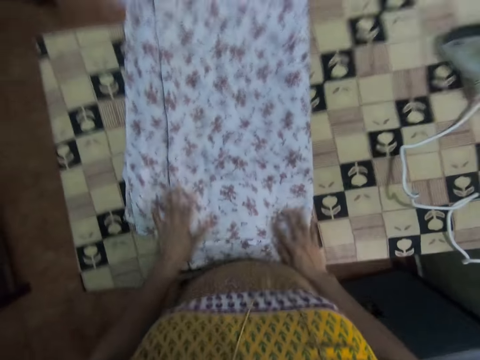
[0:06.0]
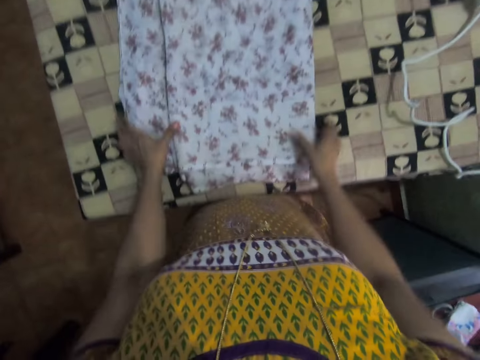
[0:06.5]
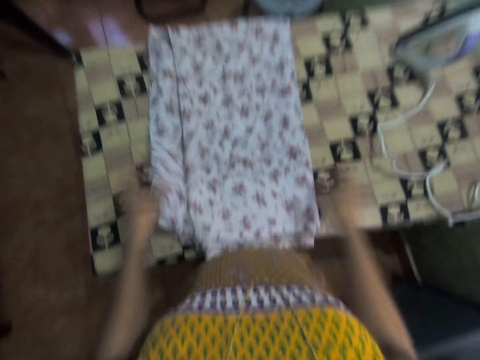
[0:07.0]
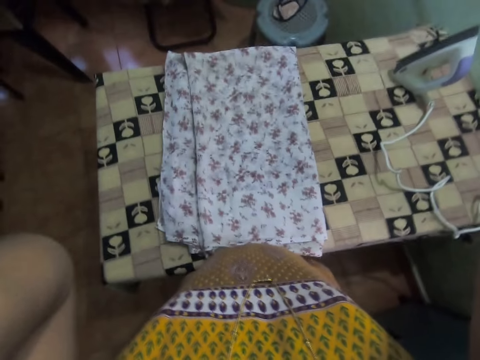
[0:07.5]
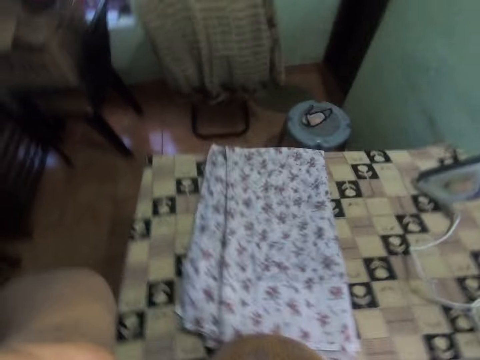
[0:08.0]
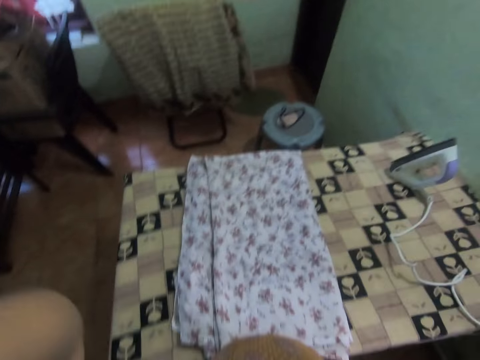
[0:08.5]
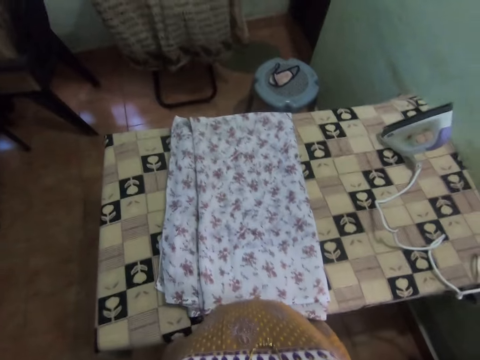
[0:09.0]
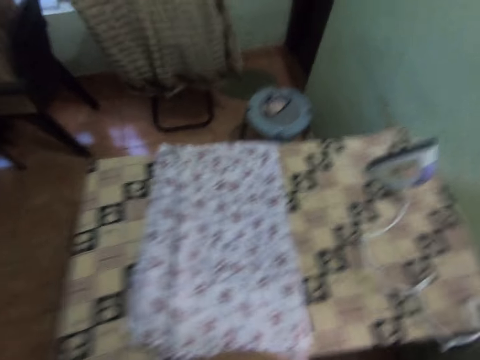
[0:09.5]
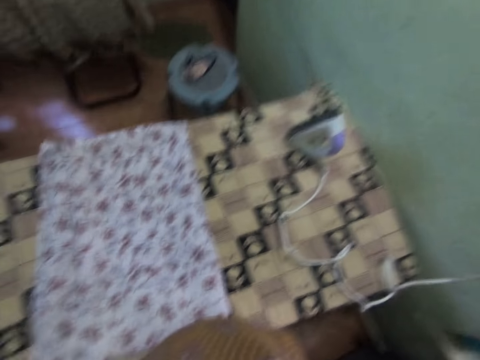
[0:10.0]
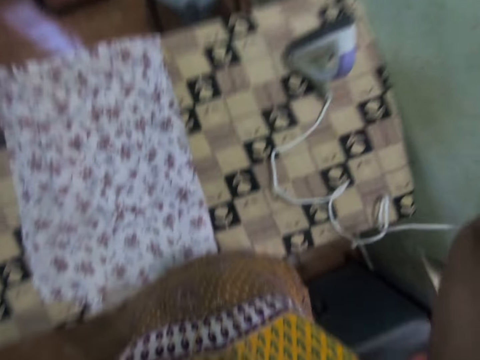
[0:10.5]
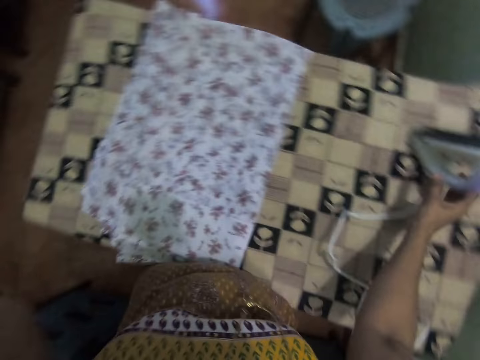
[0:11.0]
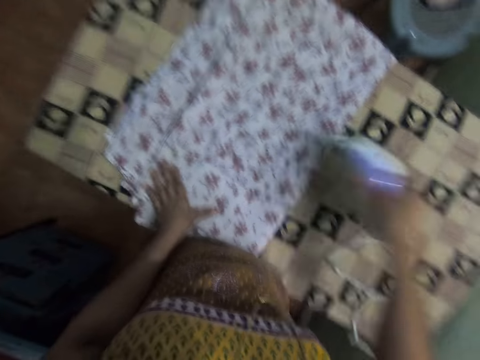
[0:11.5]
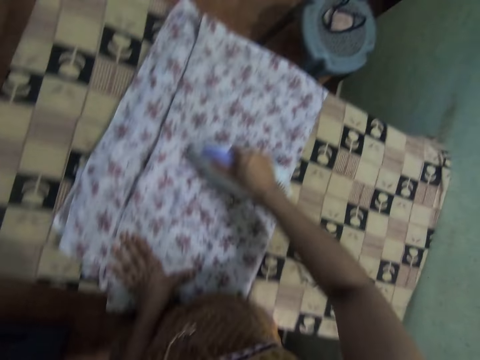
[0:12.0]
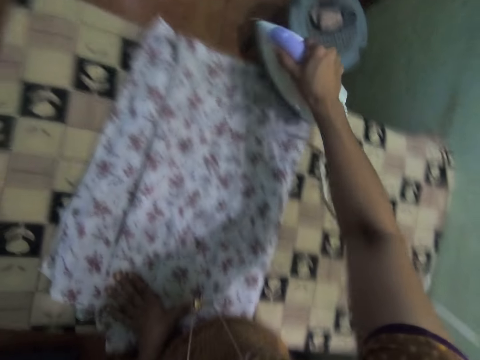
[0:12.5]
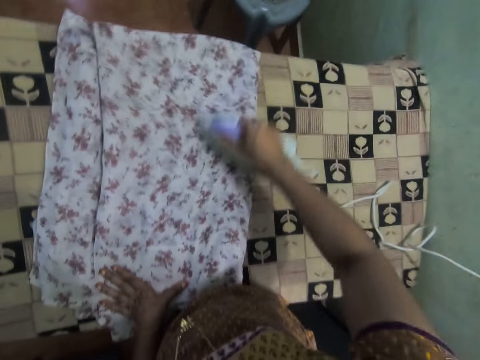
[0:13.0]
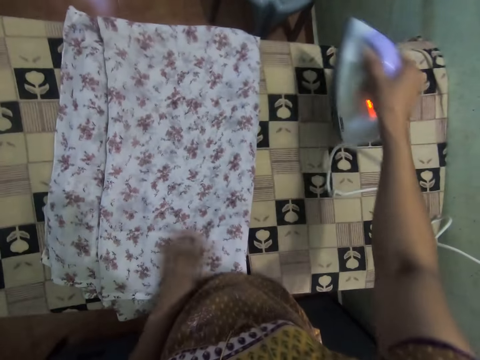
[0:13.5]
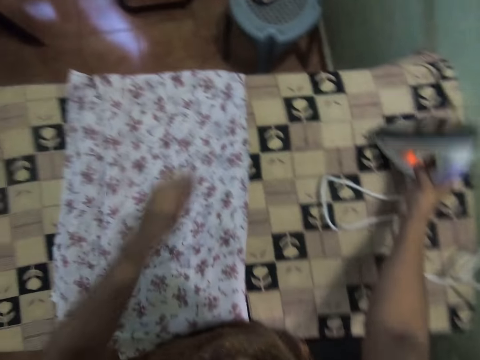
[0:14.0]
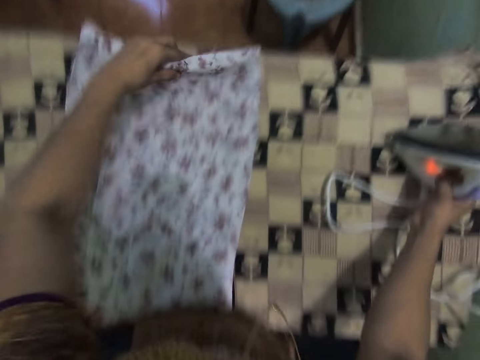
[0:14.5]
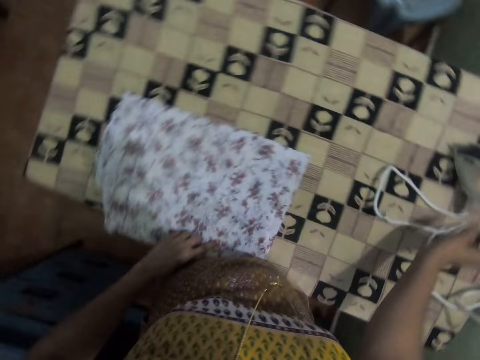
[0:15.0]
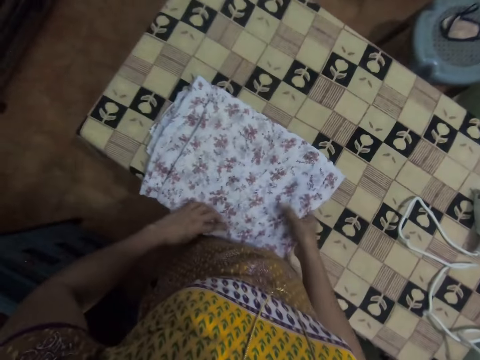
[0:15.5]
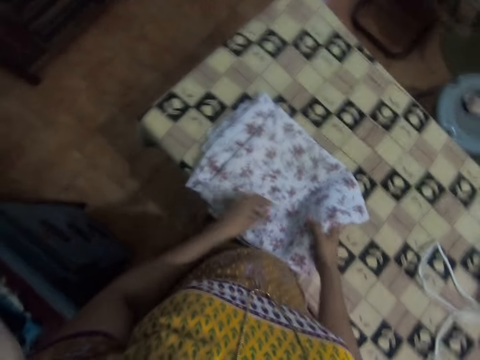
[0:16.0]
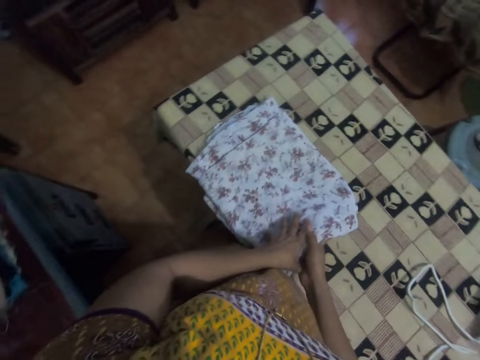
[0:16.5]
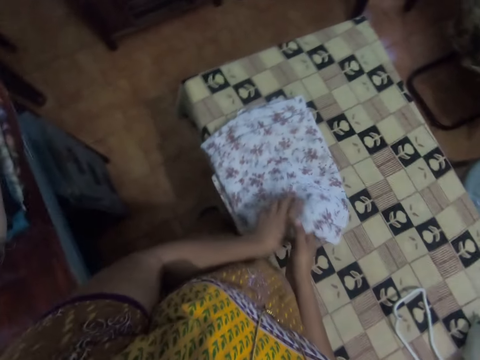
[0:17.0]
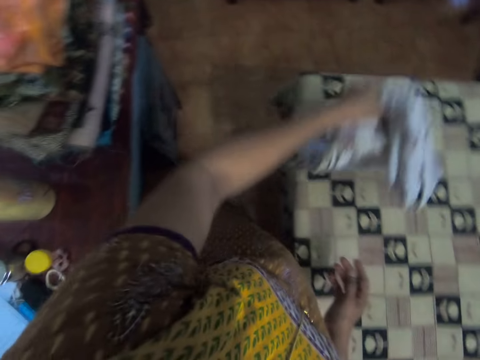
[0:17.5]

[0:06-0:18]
The camera wearer puts the bedsheet on the table. They lift the hands. They adjust the camera. They pick up the iron. They iron the cloth on the table. They put the iron on the table. They fold the cloth on the table.

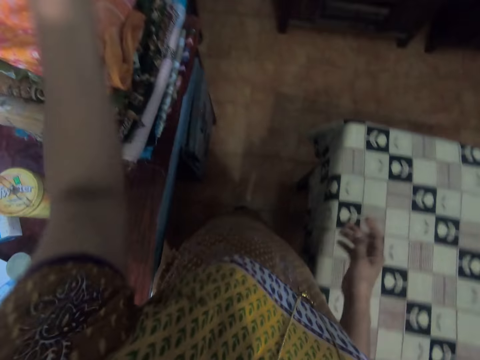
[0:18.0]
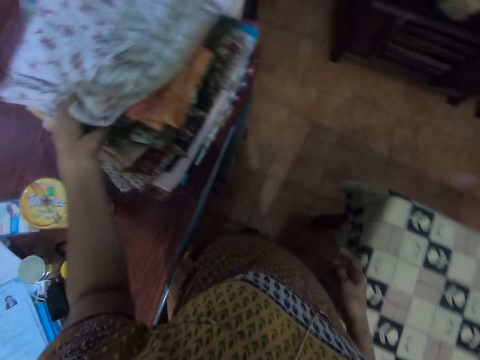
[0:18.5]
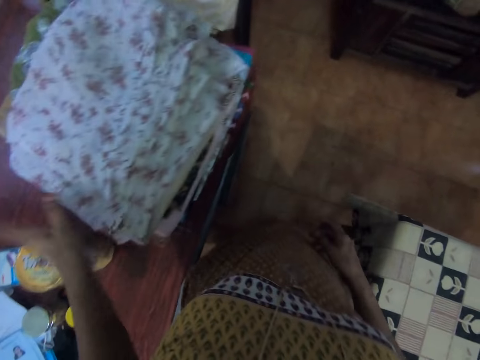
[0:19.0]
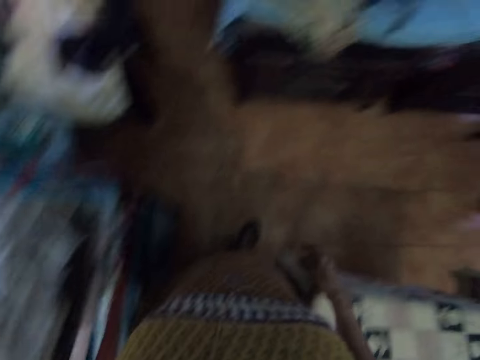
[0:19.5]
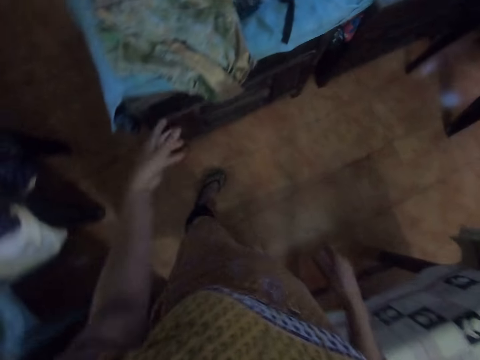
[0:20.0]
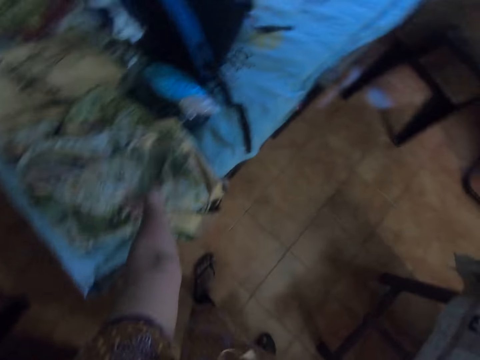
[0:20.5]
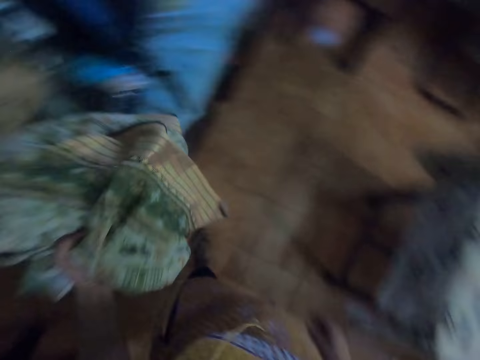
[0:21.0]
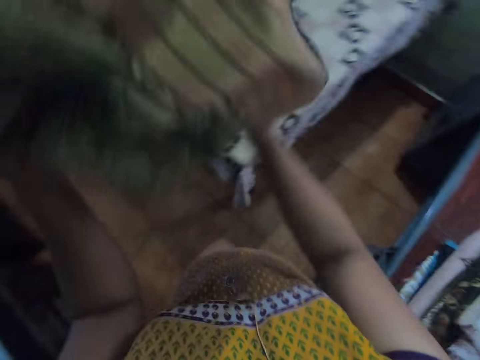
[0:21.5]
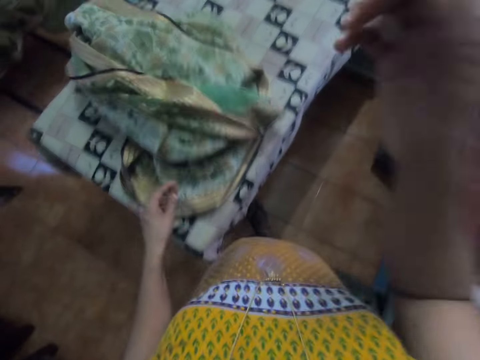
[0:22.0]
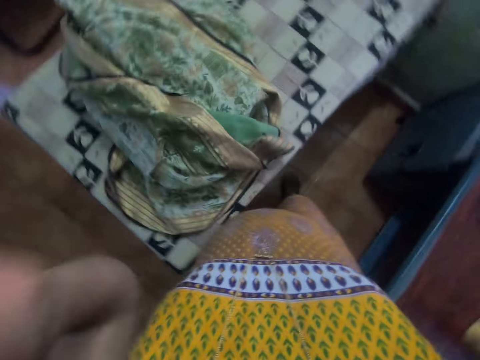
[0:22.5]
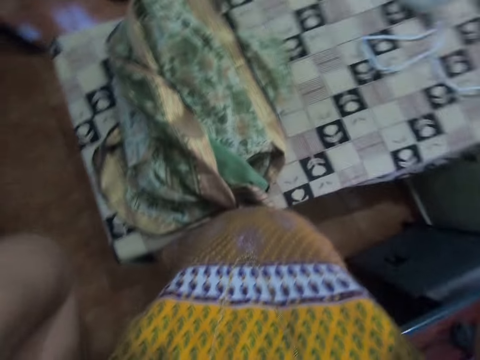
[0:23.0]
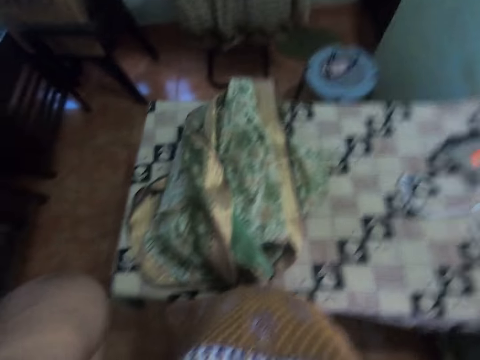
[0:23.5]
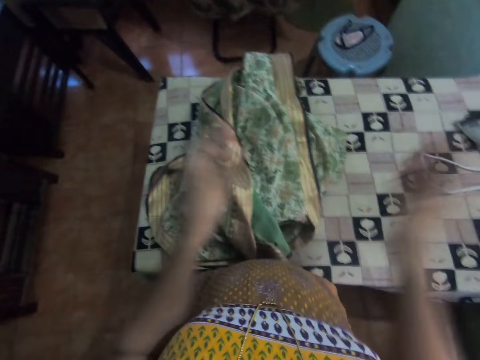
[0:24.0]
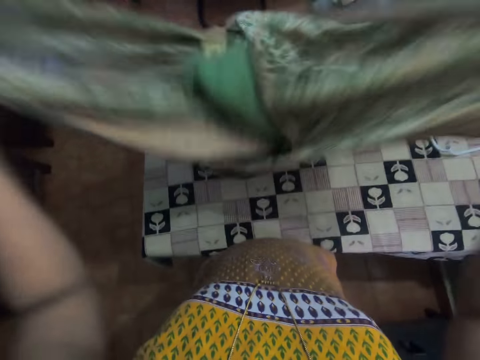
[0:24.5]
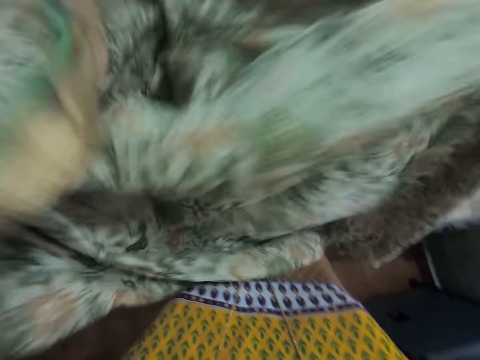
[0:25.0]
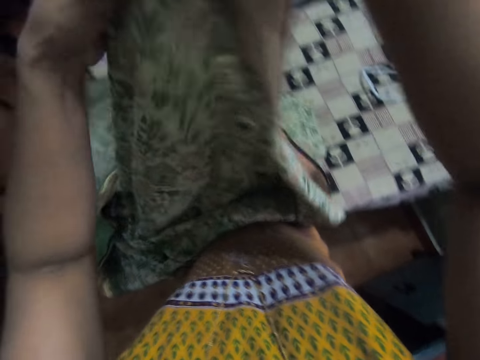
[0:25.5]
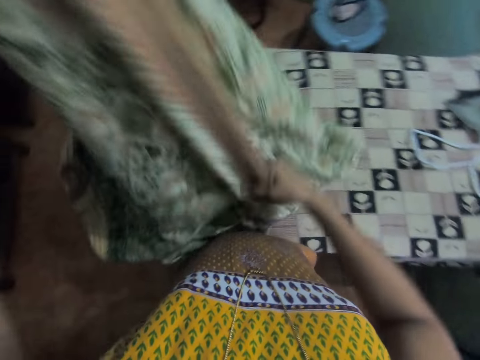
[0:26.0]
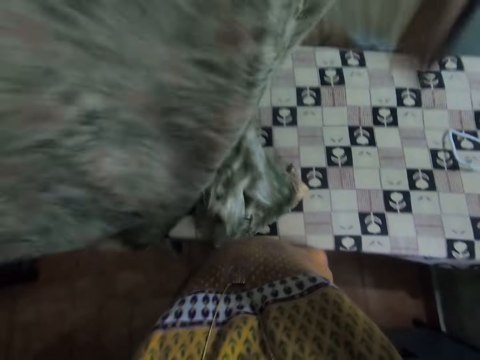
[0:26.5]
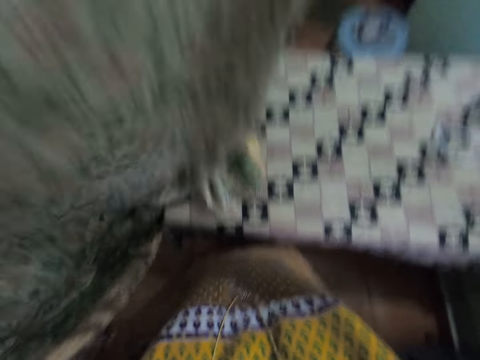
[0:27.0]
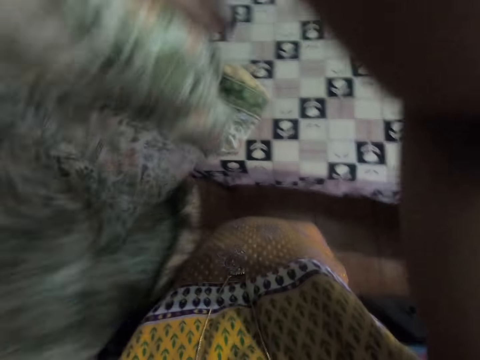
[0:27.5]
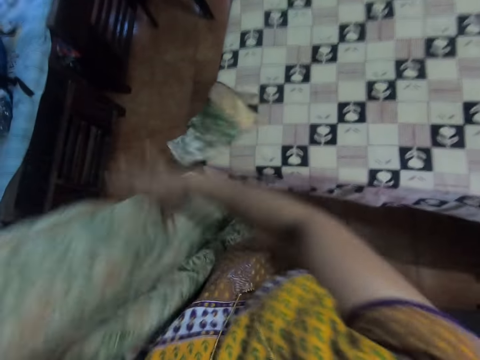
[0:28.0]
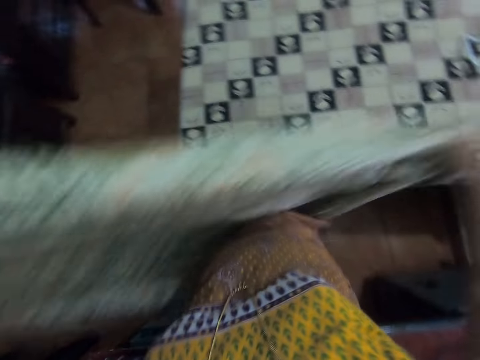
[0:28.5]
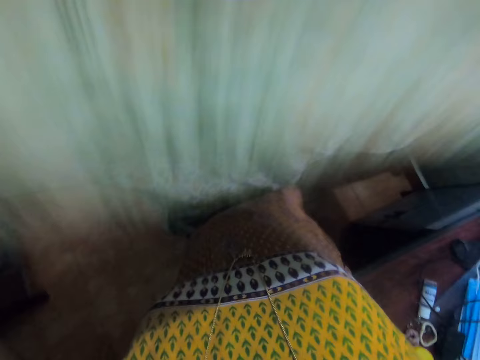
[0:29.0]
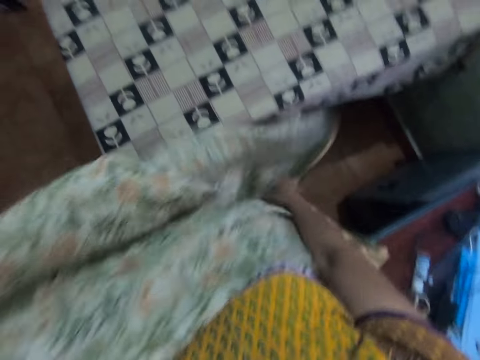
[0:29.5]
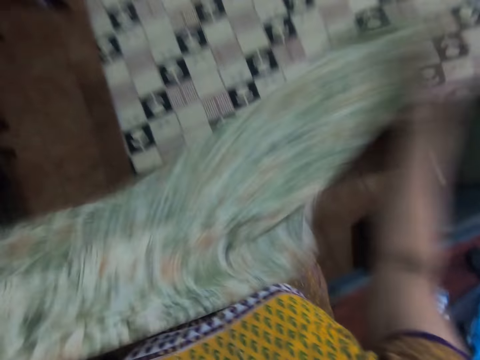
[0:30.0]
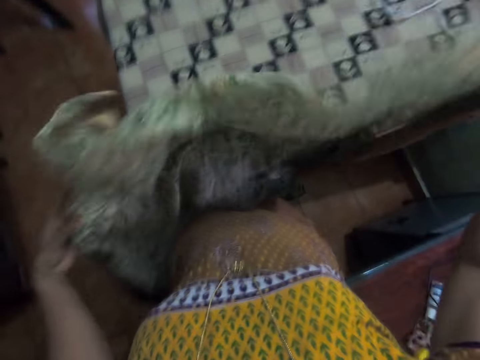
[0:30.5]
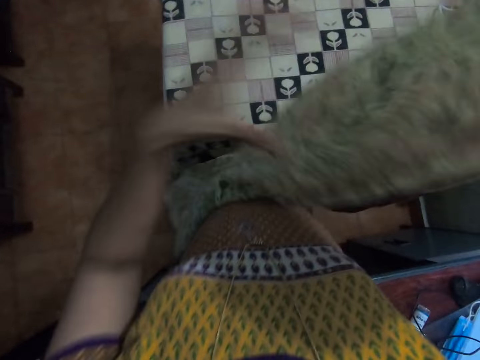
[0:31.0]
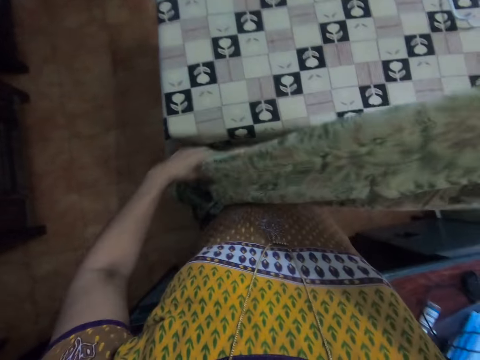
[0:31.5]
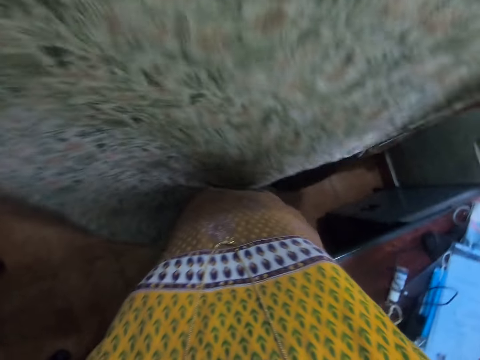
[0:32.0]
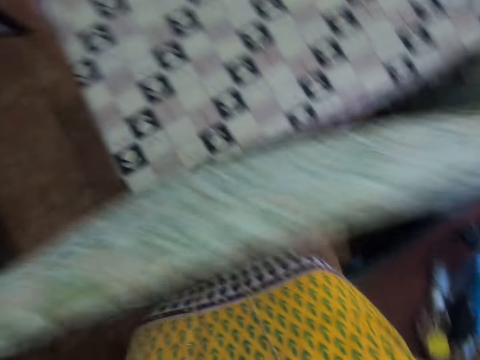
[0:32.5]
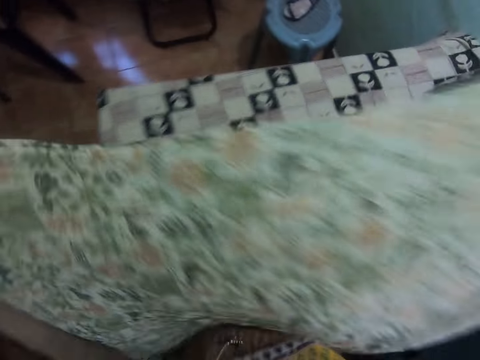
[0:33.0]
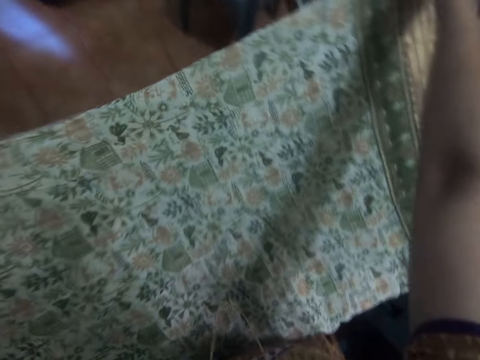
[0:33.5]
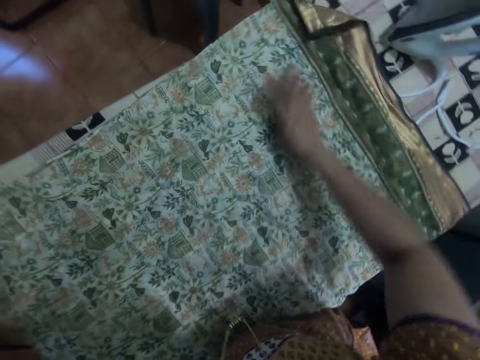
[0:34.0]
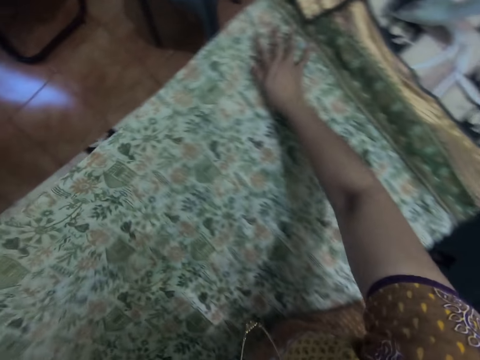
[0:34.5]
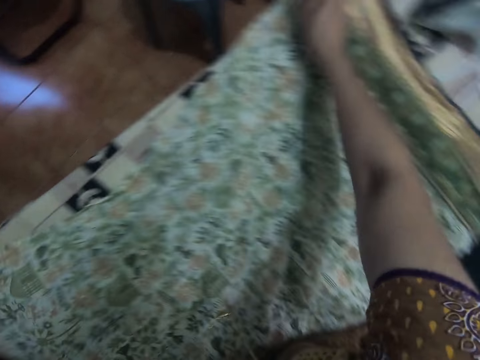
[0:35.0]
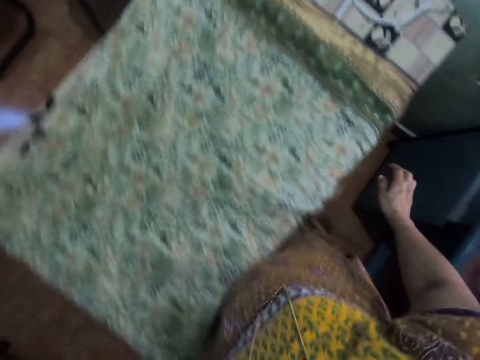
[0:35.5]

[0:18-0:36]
The camera wearer picks up the cloth from the table. She puts the cloth on top of the other clothes. She walks around the house. She picks up the cloth from the table. She drops the cloth on the table. She lifts the hand. She adjusts the camera. She picks up the cloth. She unfolds the cloth in her hands. She lifts the cloth. She puts the cloth on the table. She stretches the cloth on the table.
